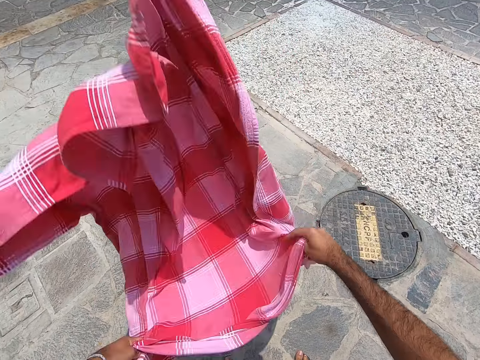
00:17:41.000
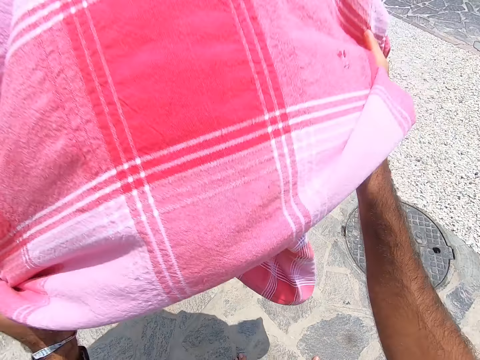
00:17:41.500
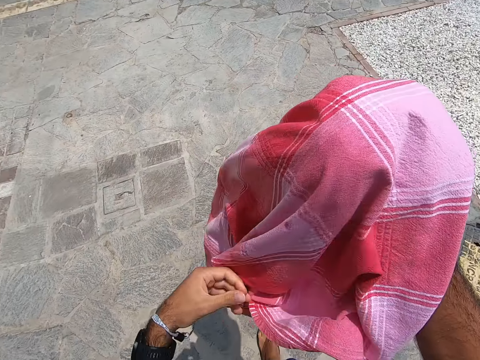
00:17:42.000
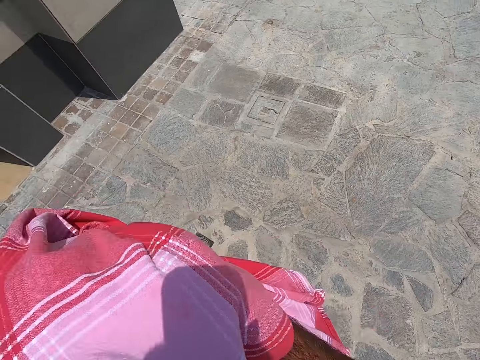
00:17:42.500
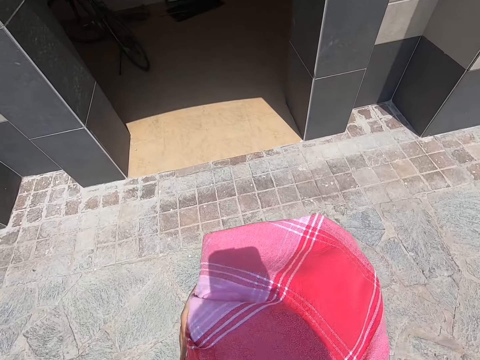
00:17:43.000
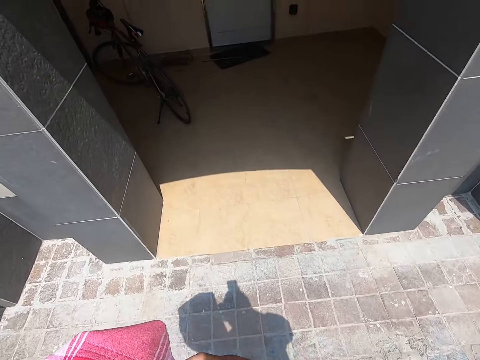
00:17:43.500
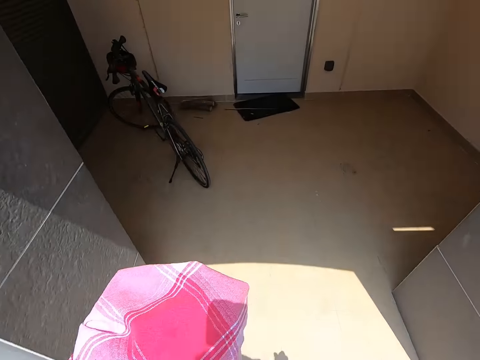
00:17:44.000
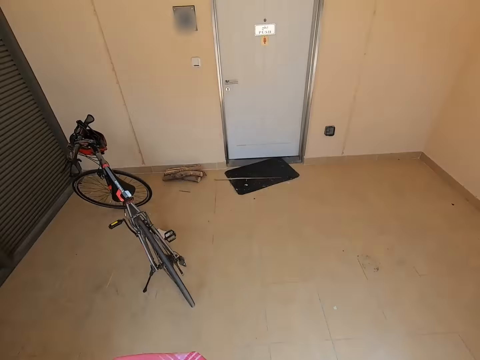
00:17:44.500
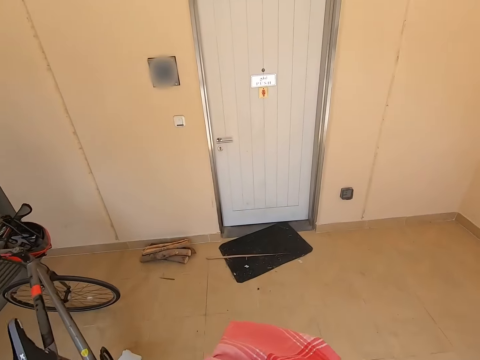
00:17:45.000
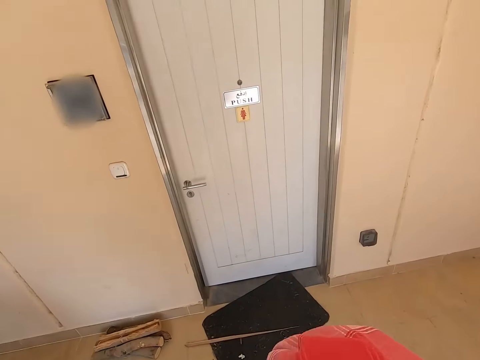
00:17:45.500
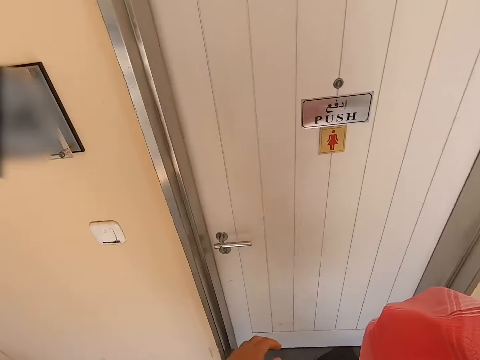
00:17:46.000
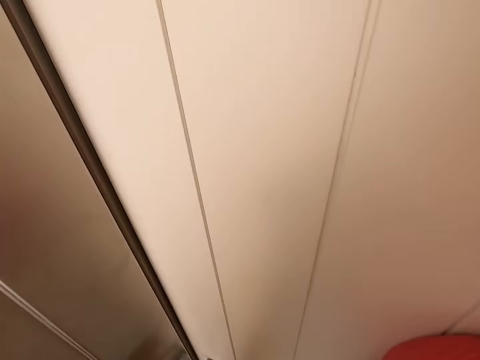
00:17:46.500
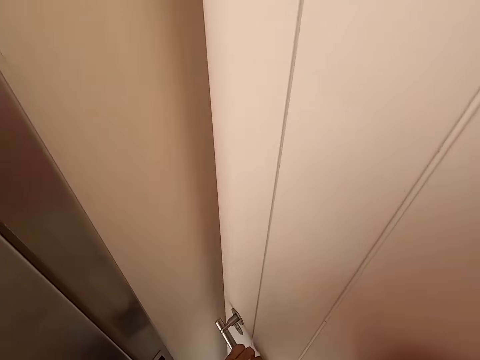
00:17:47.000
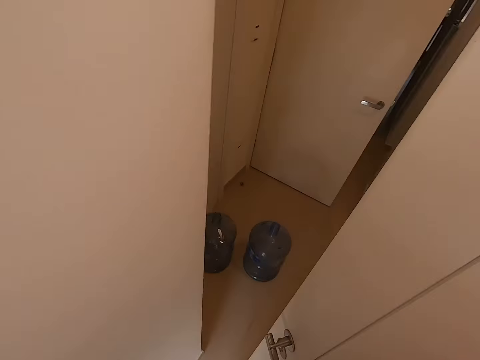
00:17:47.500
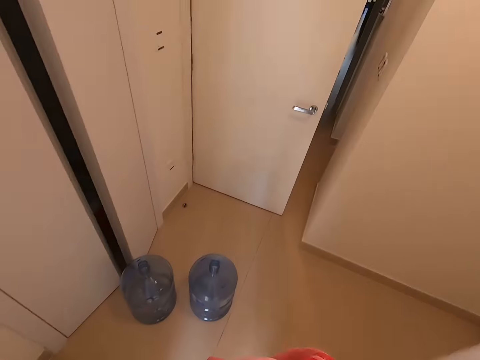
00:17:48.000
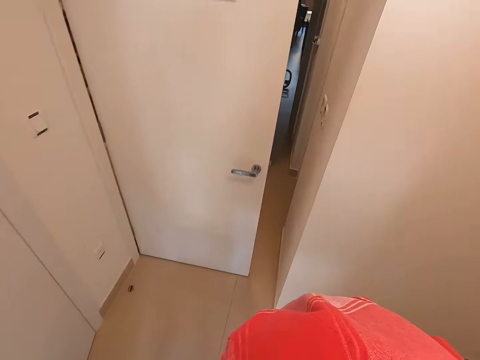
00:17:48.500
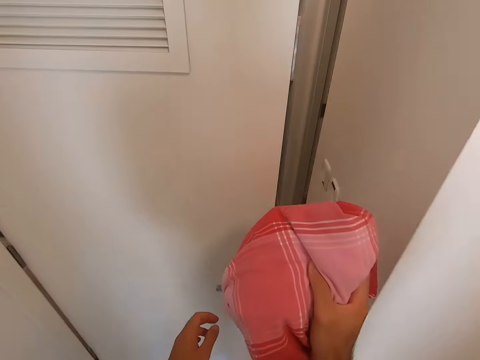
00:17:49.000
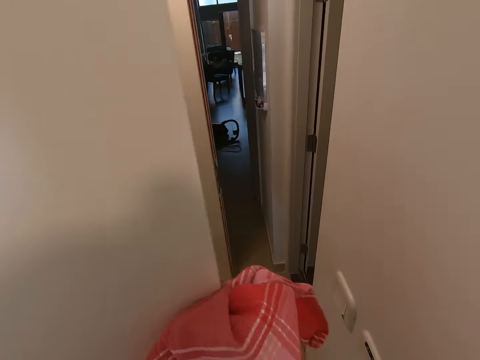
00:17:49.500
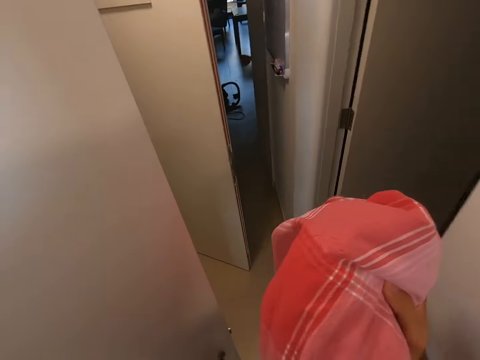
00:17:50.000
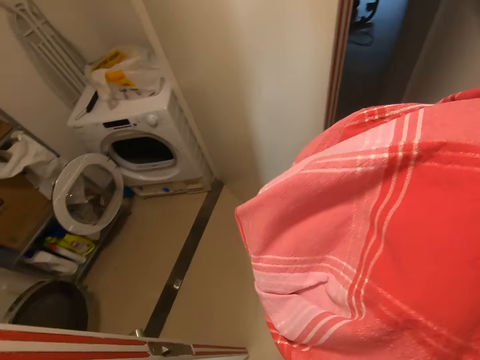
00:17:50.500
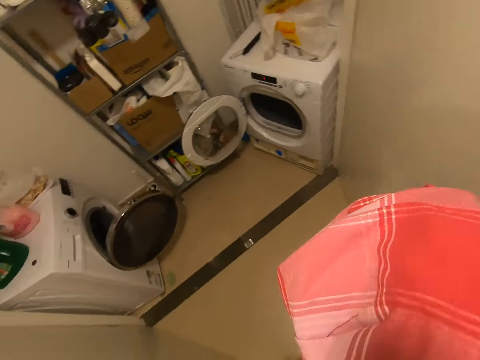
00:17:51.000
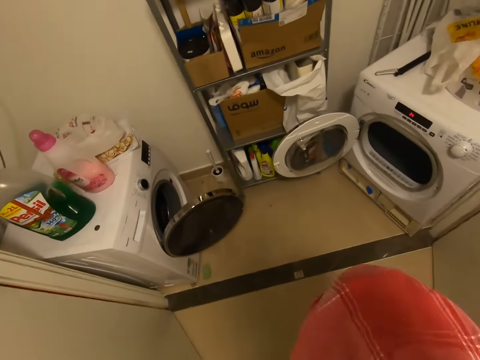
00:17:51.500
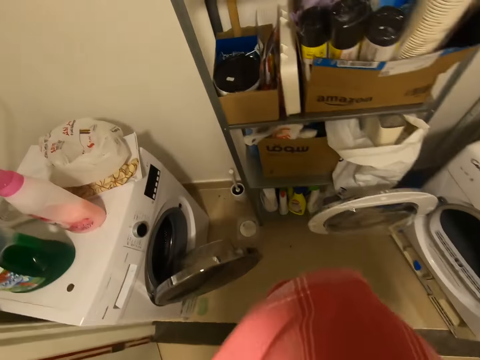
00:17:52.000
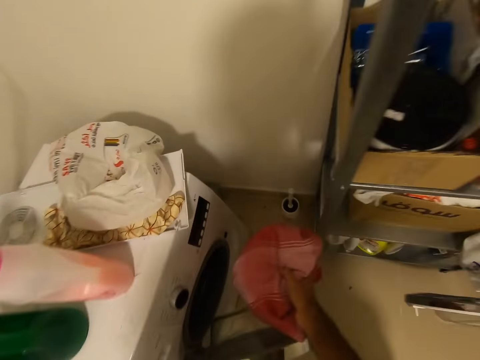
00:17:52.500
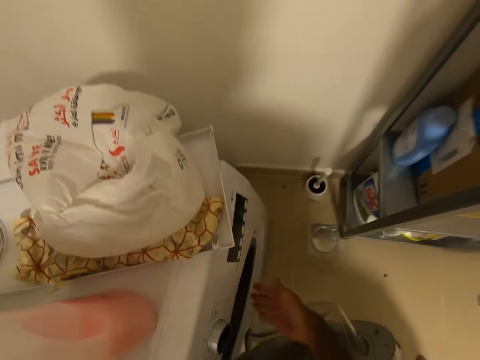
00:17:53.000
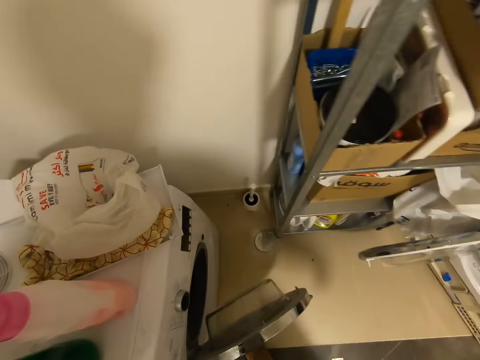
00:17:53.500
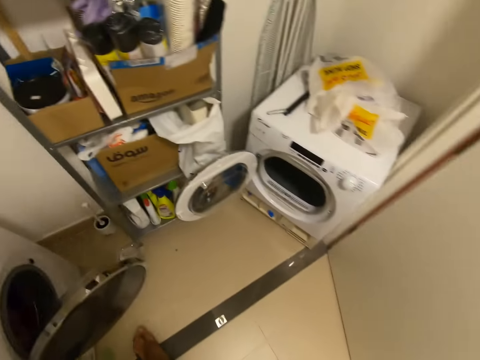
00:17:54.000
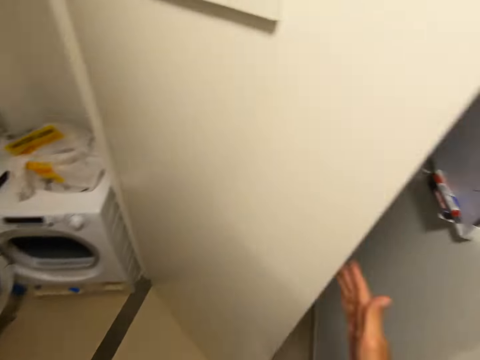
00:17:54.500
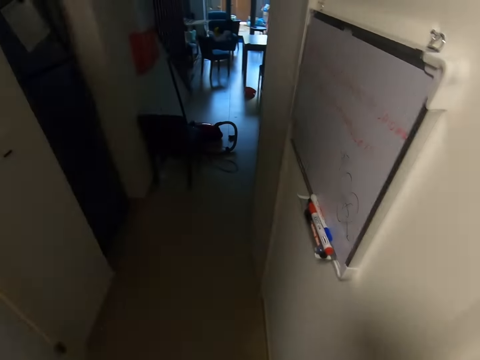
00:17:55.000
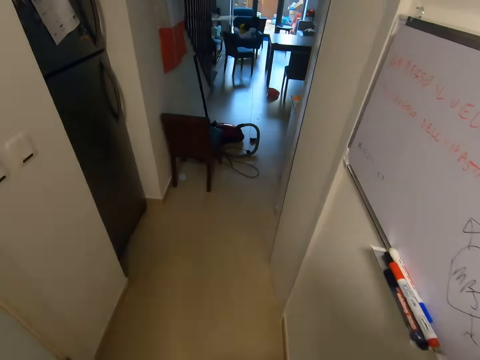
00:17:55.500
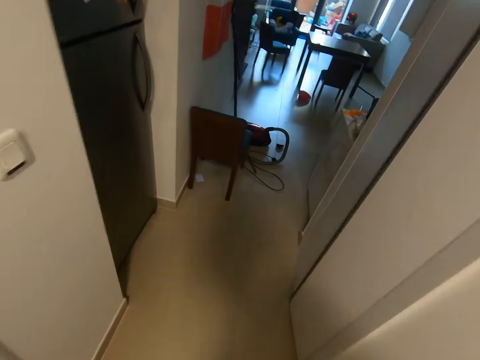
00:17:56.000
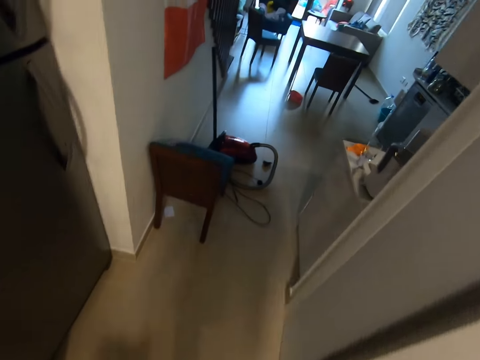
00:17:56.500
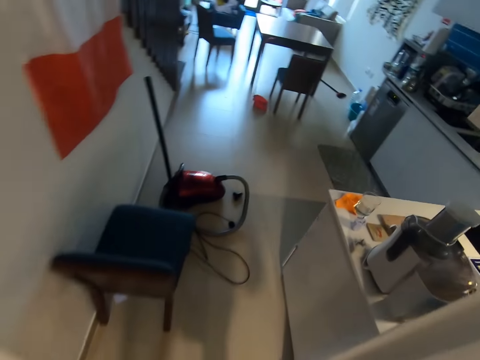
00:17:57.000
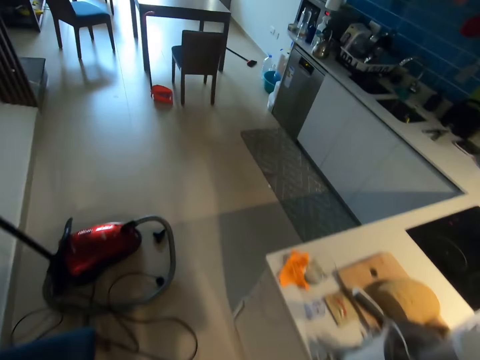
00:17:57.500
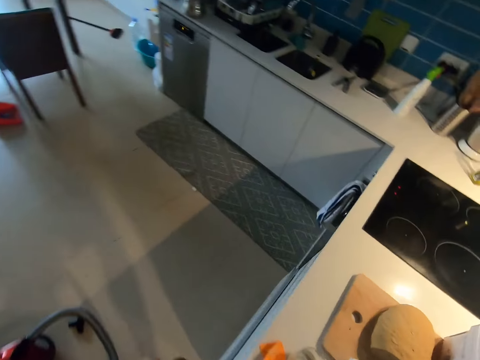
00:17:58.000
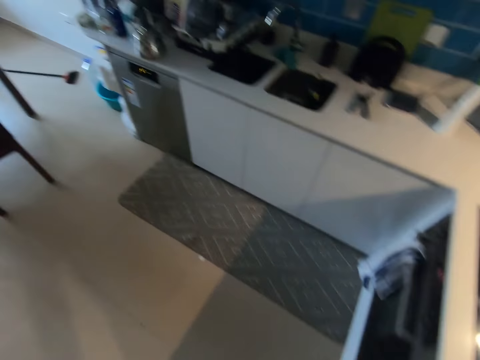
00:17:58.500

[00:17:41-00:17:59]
The camera wearer folds the table cloth. They walk on the floor inside the house. They open the door. They walk in the house. They open the door. They move the door. They throw the table cloth in the washing machine. They close the door. They walk to the kitchen on the floor.

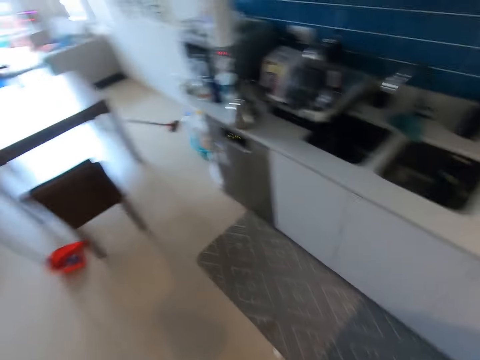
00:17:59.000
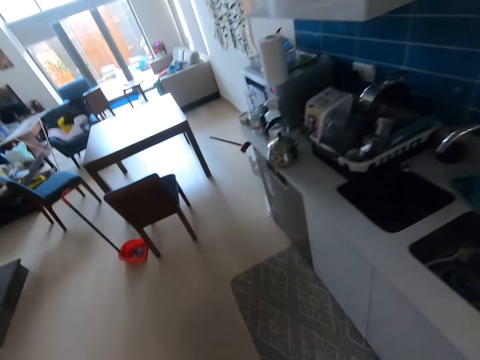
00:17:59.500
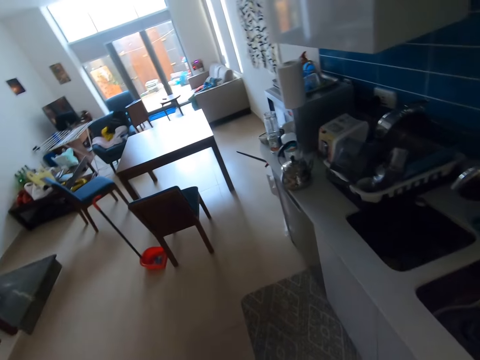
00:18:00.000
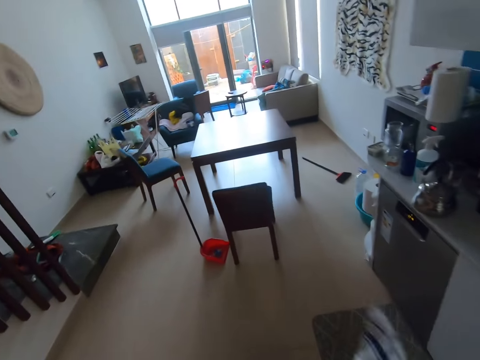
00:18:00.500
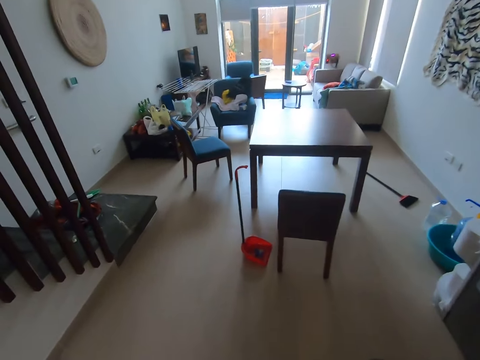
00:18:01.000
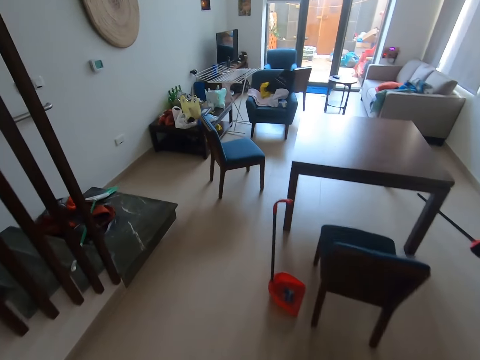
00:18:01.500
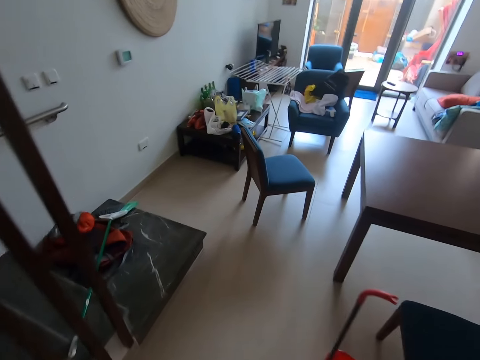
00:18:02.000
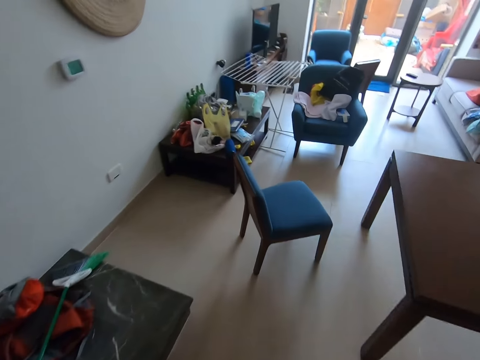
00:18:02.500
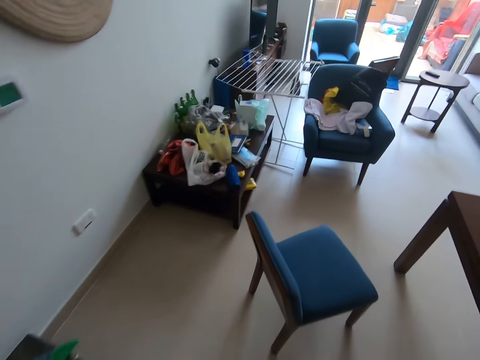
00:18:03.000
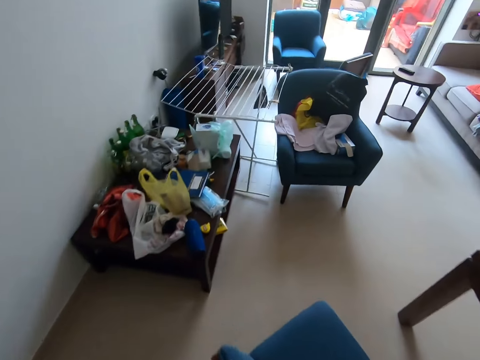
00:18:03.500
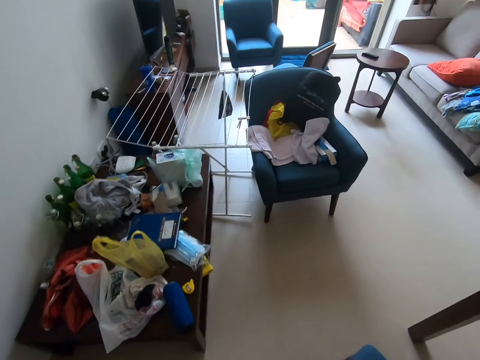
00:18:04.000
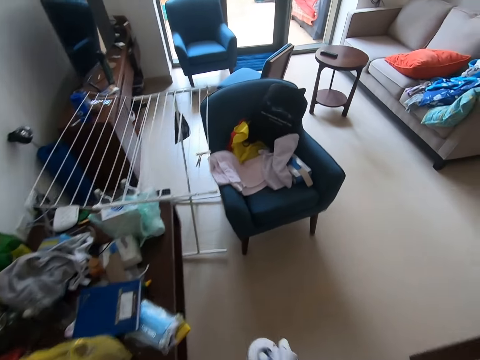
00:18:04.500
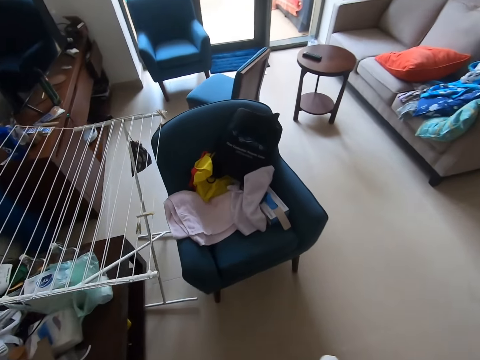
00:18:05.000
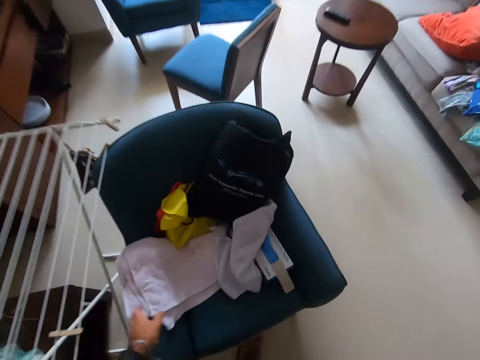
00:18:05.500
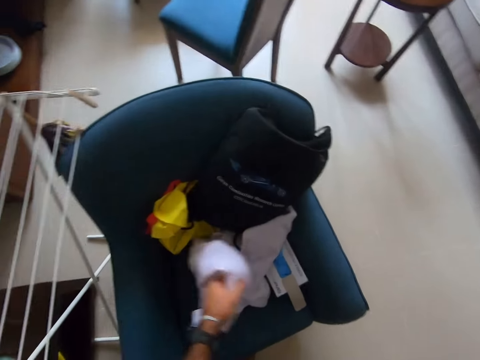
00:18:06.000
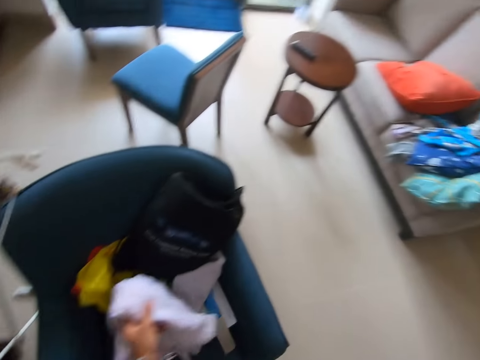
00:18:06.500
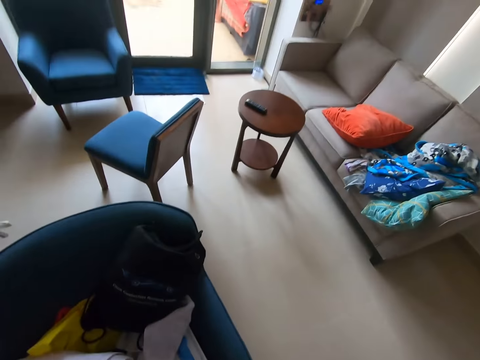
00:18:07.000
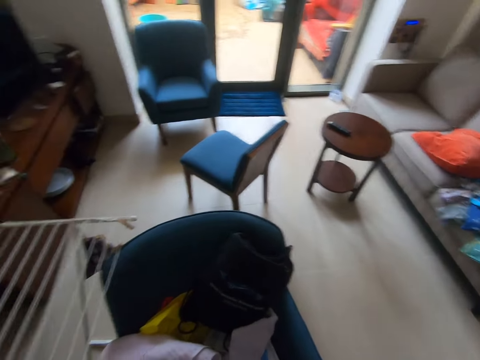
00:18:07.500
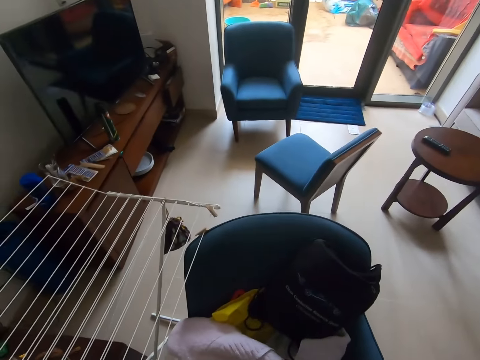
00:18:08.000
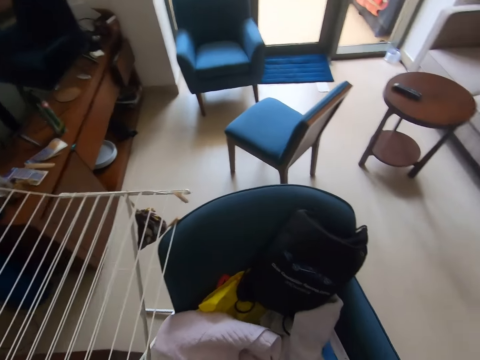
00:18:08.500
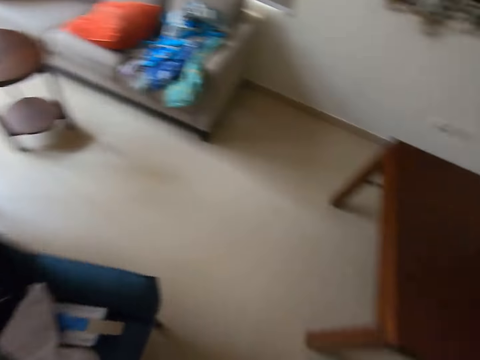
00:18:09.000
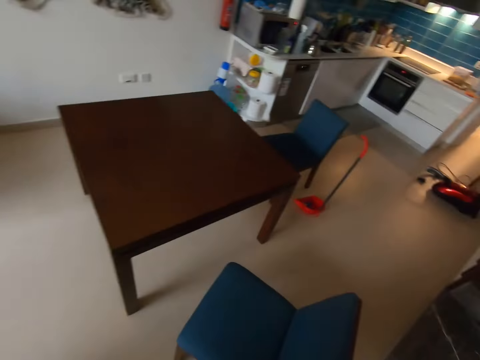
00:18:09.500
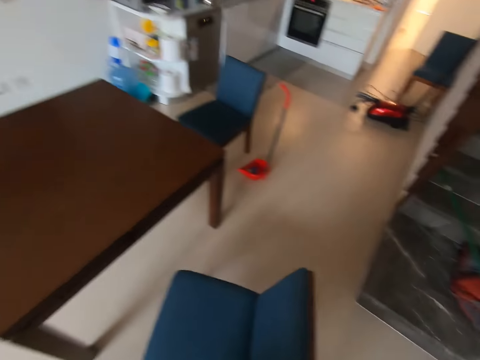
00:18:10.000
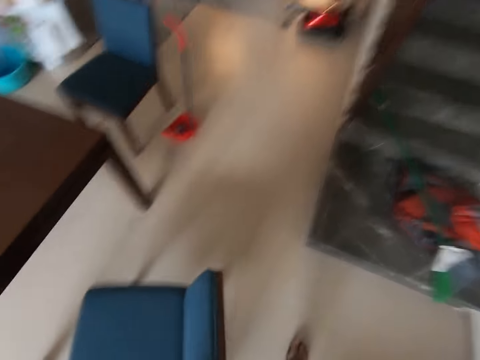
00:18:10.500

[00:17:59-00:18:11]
The camera wearer picks up a kitchen napkin. They walk to the living room. They pick up a cloth on the chair. They stare at the seat and put the cloth on the seat. They turn around.
